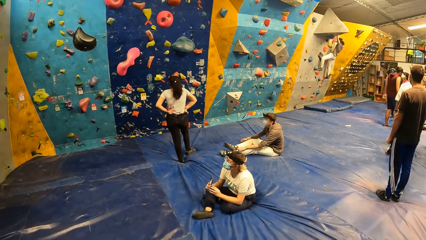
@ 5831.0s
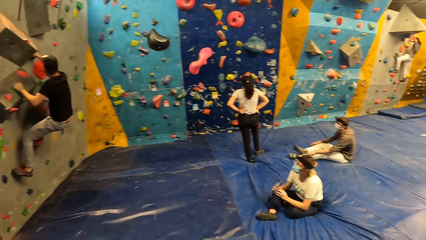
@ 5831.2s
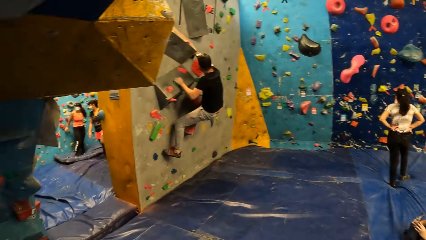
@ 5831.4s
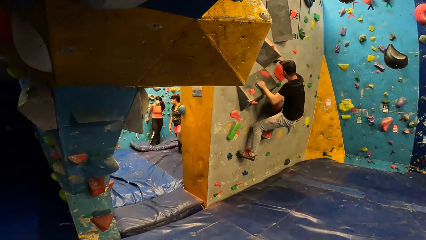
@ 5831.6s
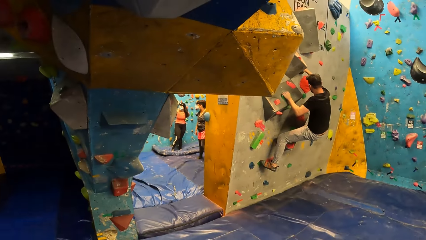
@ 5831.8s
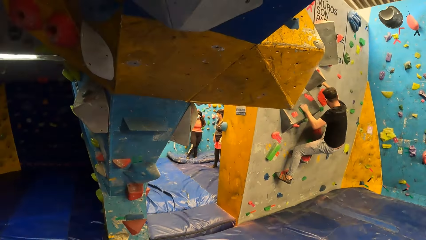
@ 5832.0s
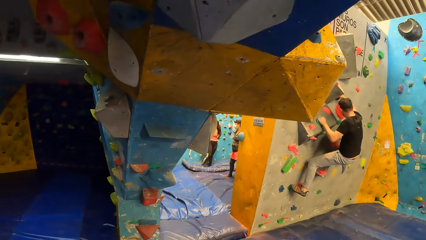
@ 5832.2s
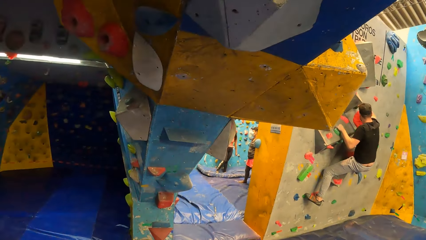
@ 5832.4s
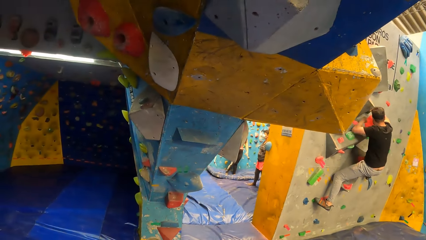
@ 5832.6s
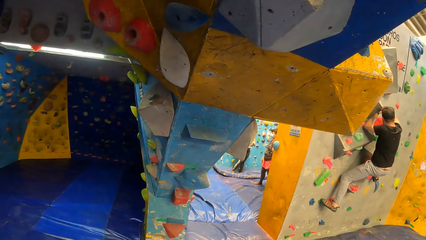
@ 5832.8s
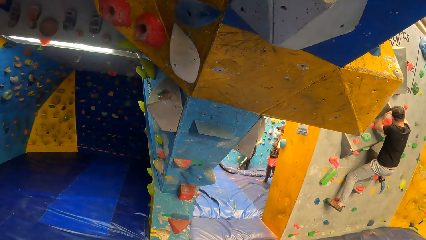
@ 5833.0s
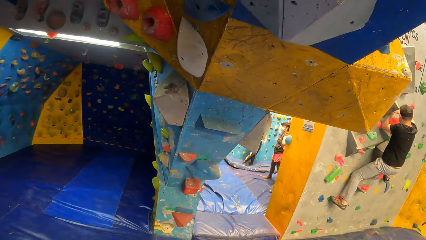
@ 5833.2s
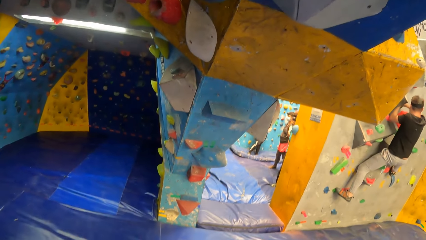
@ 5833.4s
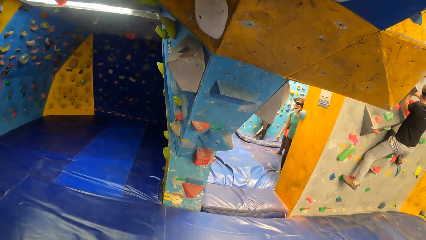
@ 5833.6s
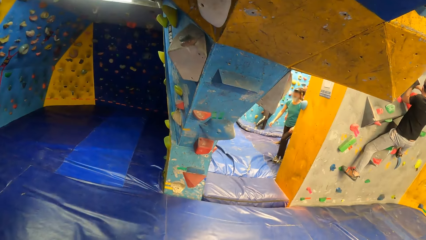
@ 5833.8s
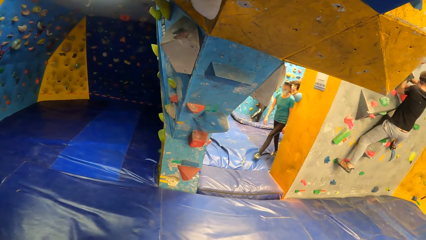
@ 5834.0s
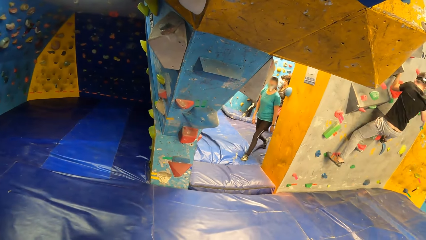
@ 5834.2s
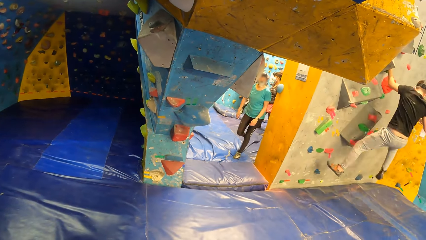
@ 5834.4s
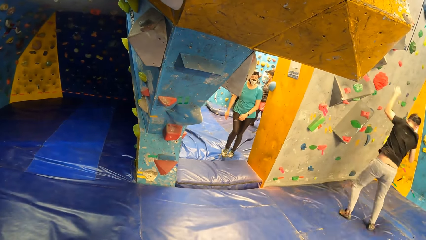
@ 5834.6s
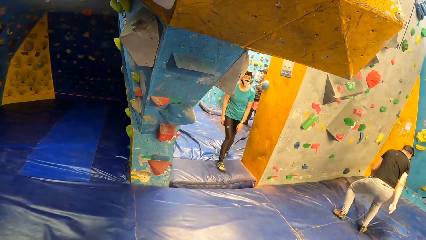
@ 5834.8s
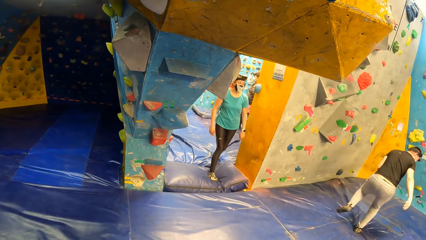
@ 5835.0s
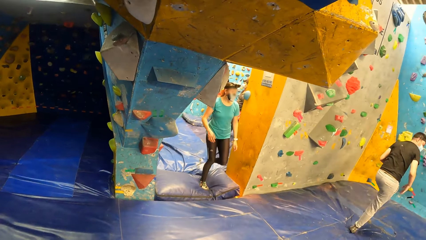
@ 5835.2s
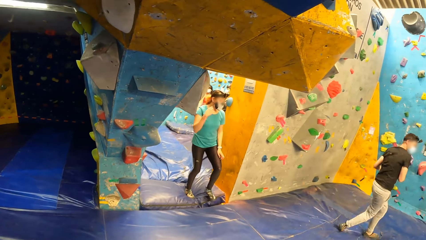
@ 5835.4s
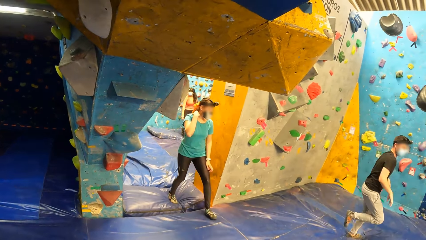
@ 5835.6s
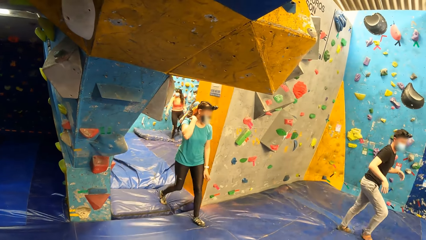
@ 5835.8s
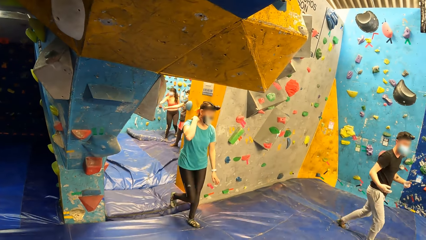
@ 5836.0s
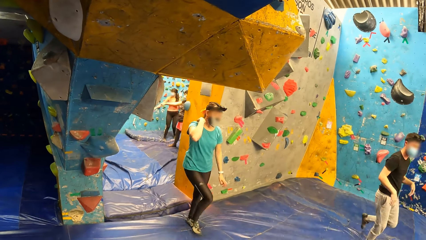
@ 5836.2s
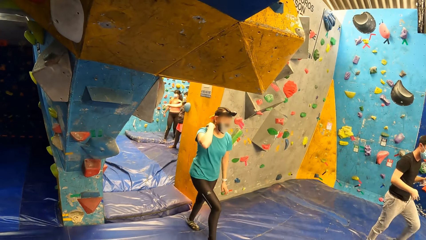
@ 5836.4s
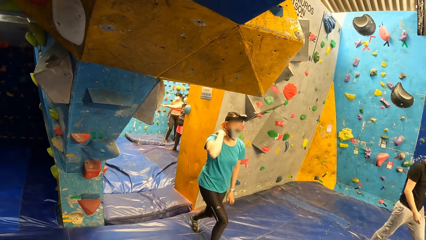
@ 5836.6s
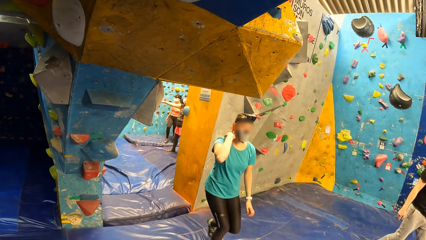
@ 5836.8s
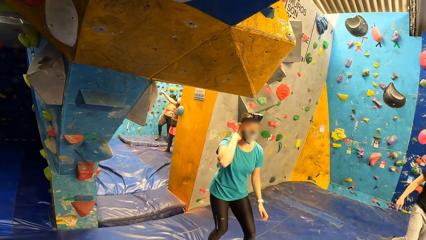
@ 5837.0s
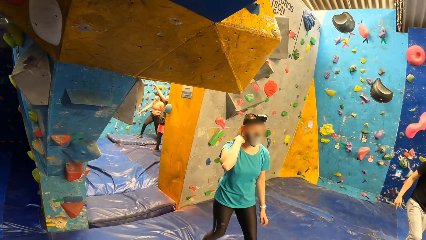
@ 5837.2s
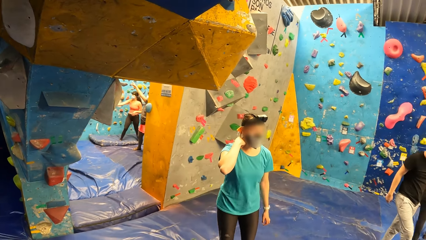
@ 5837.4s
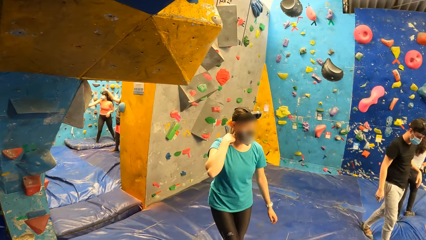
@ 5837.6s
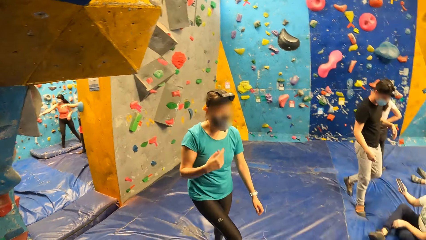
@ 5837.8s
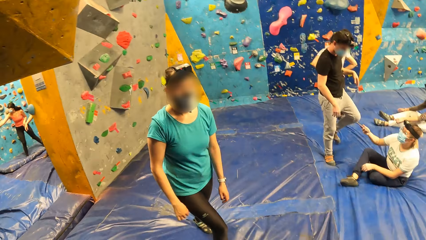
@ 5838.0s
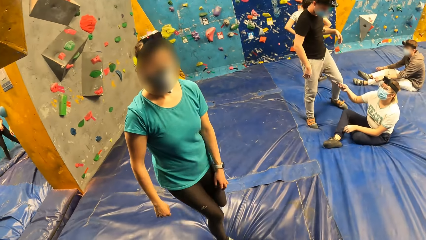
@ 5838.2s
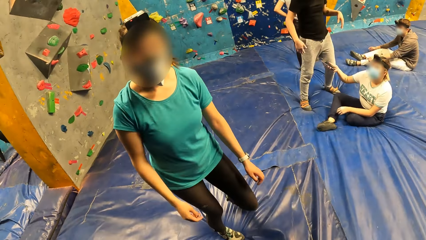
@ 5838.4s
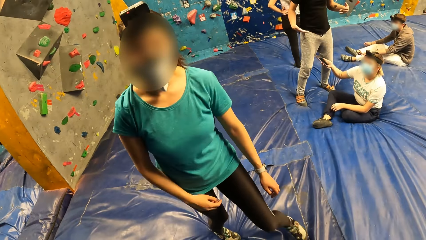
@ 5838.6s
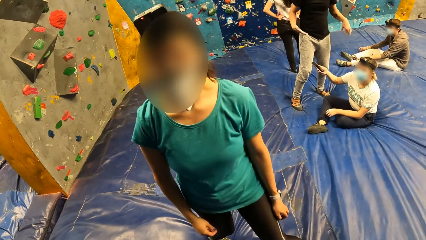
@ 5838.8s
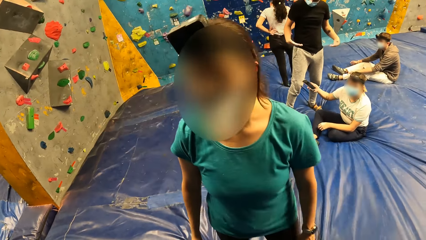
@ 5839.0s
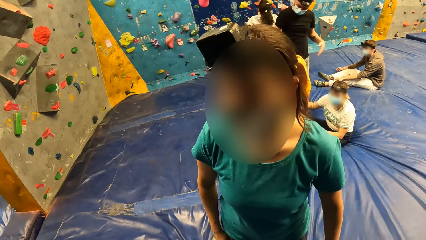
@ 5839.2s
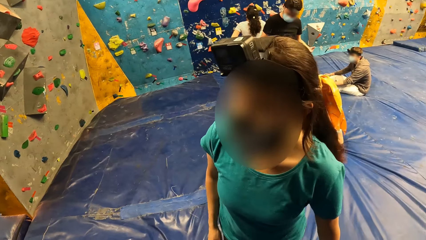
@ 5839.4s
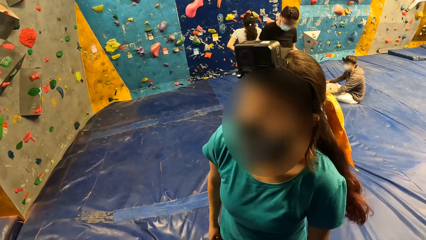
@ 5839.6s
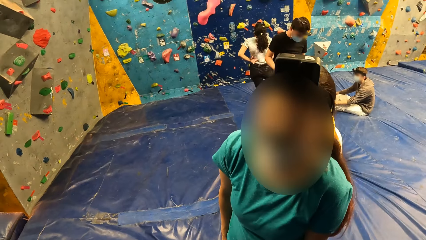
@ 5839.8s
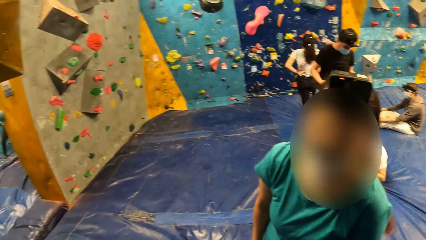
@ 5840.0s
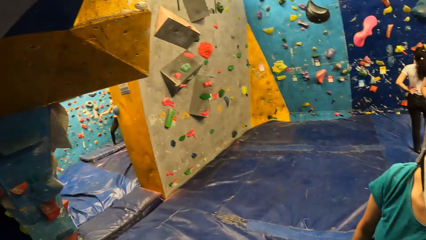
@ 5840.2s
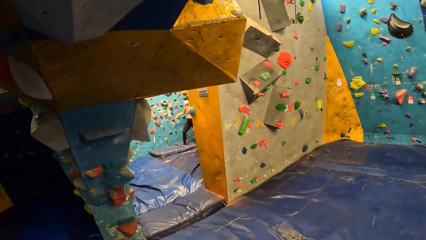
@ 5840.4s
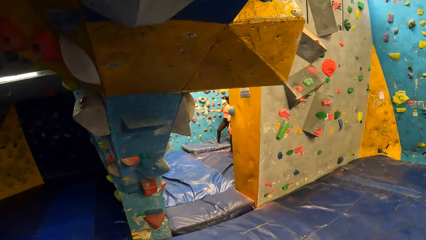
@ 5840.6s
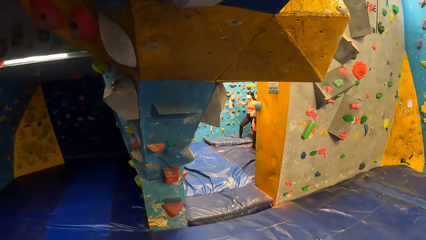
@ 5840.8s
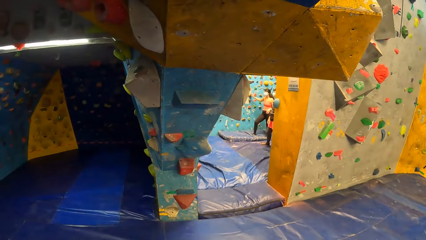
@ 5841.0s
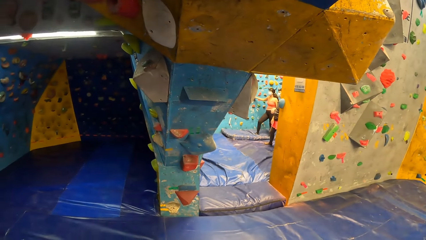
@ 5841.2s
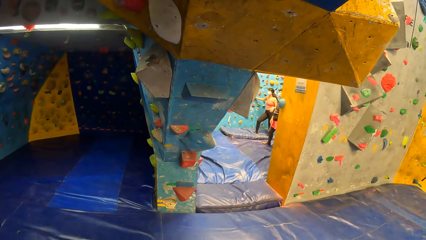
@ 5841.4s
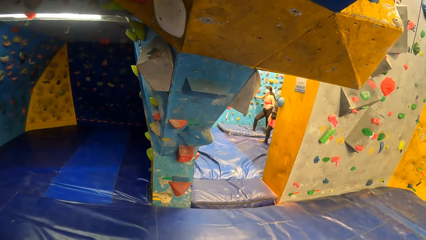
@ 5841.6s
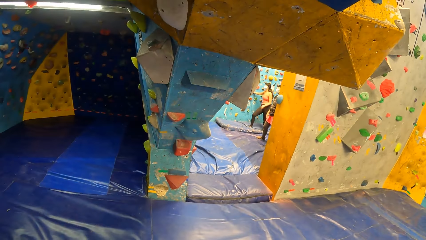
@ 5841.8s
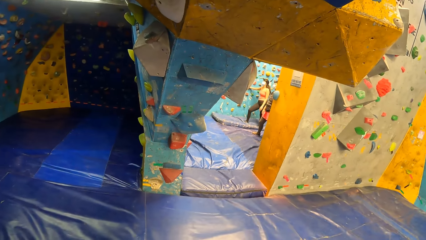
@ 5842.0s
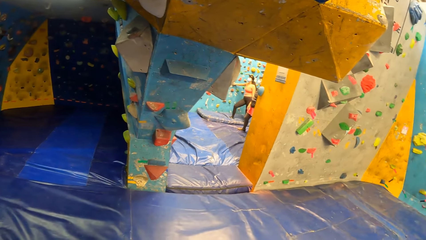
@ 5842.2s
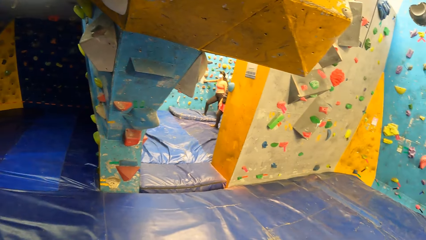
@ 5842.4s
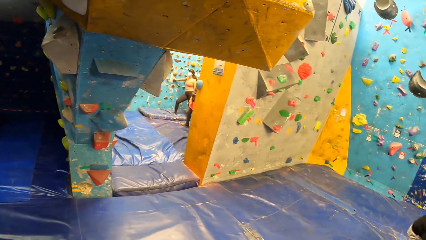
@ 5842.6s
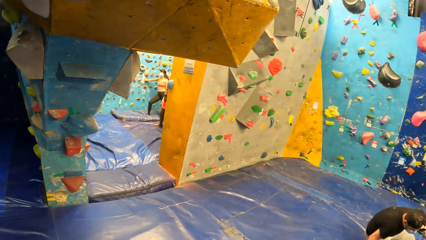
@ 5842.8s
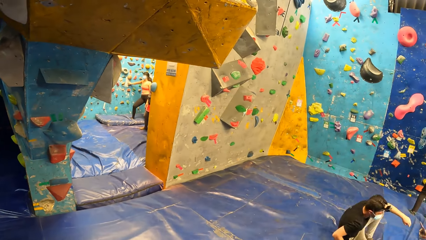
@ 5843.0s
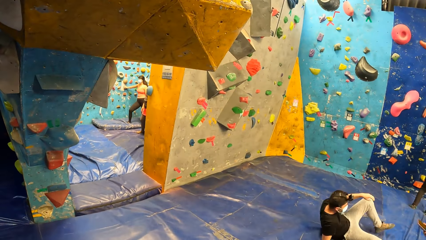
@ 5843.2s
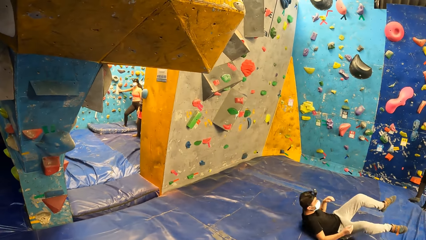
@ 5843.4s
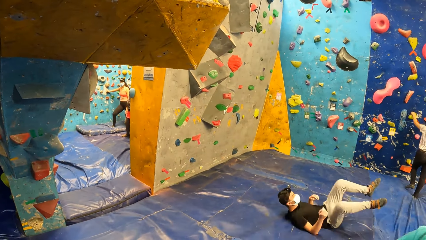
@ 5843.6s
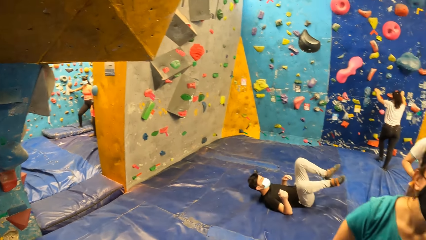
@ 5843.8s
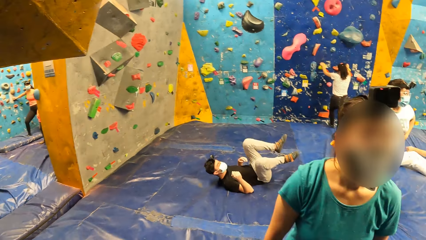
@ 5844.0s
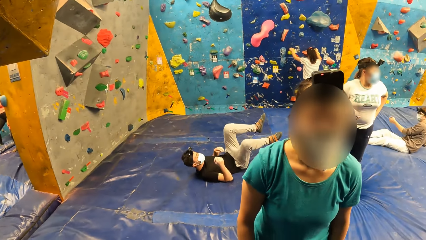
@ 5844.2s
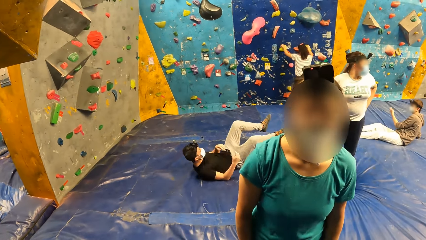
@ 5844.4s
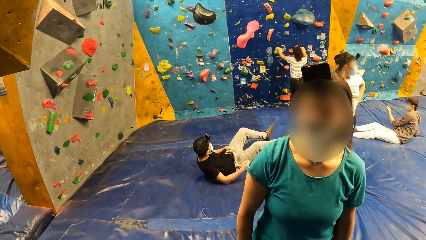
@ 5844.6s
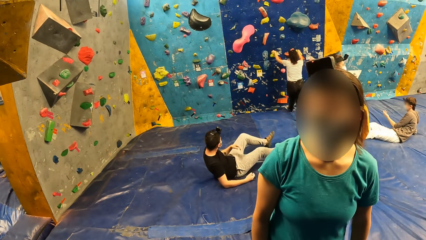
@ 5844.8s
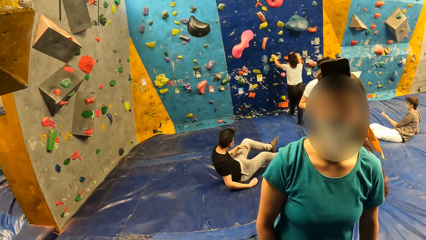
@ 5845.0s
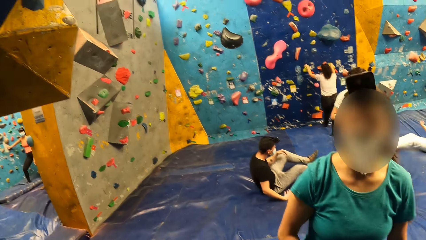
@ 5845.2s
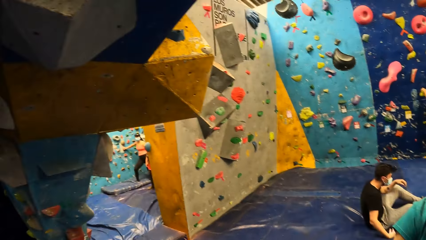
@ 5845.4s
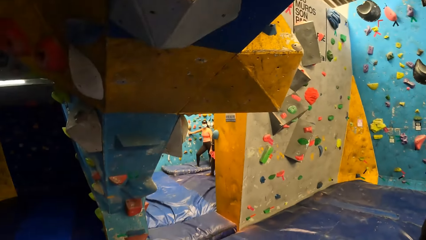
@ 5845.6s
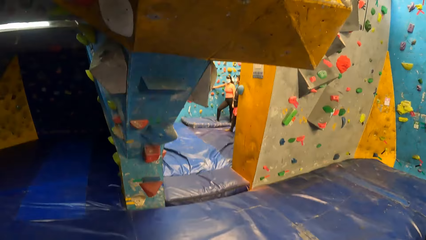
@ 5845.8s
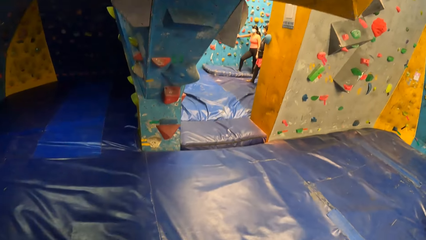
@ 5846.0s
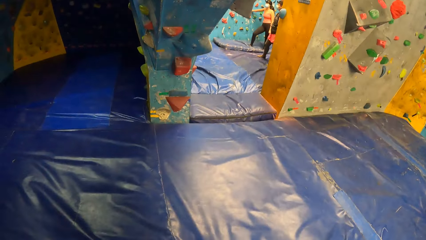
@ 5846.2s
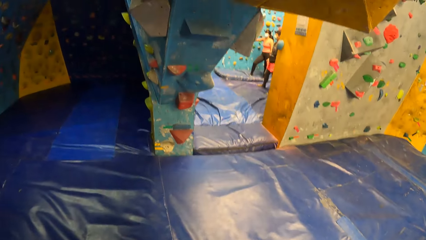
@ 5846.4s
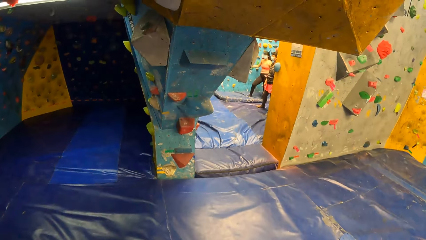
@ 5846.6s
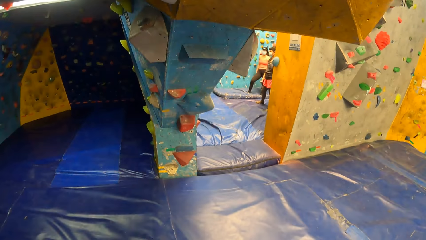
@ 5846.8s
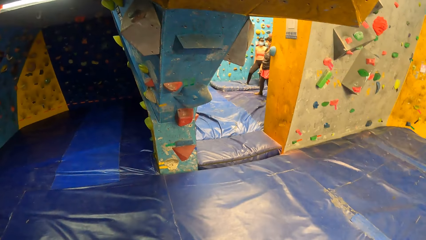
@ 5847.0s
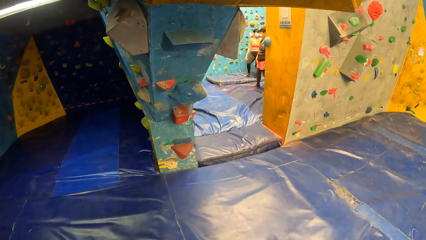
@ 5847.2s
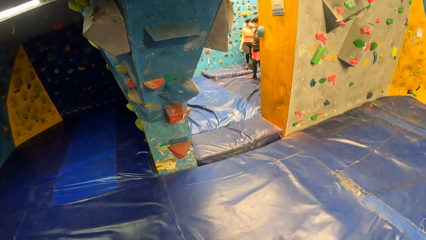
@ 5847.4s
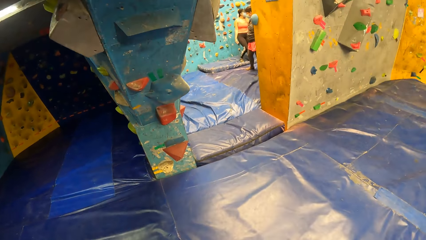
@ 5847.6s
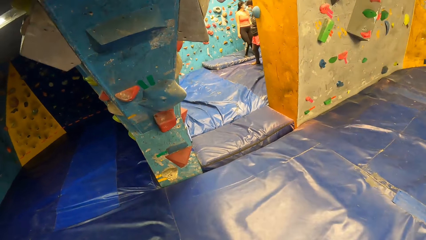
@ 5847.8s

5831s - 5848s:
A woman walks. A man jumps. The woman scratches her shoulder with her right hand, interacts with the camera wearer, and stands. The camera wearer looks around. The man sits up. The camera wearer looks around.
